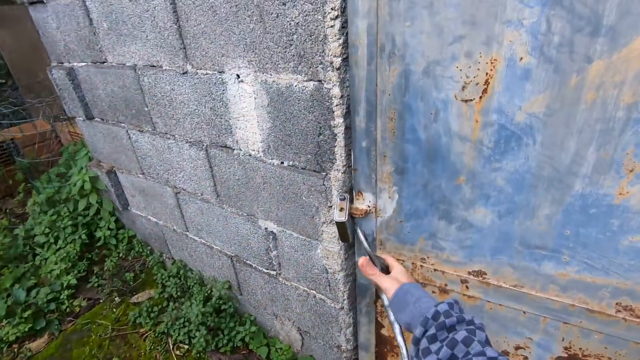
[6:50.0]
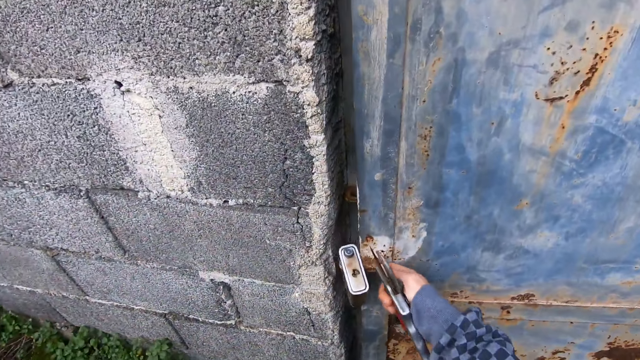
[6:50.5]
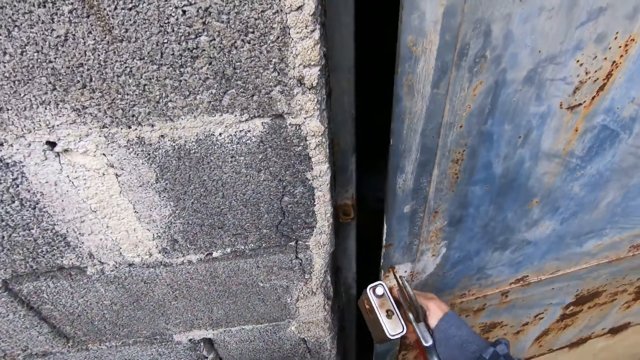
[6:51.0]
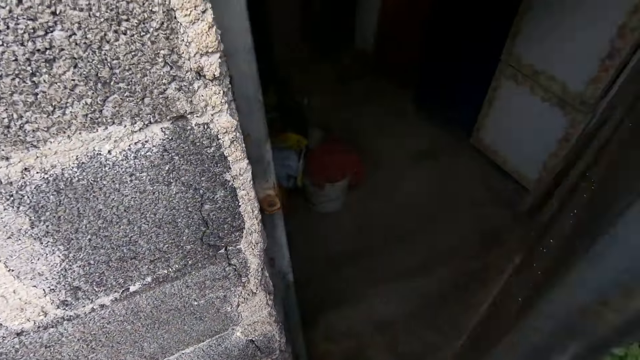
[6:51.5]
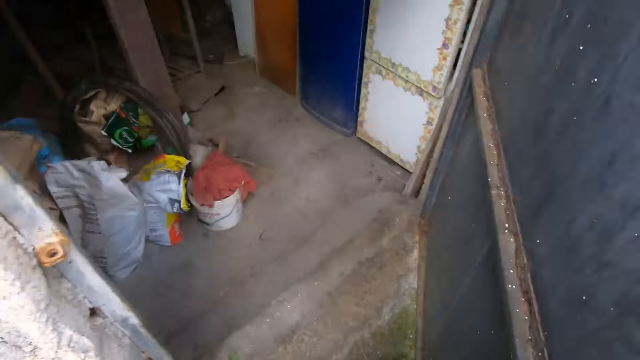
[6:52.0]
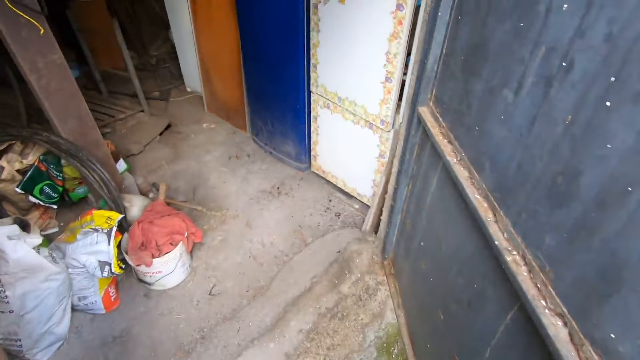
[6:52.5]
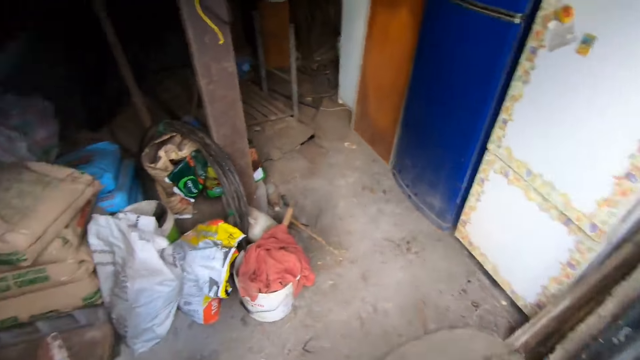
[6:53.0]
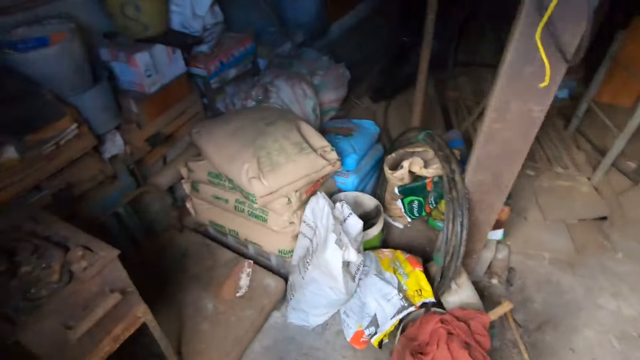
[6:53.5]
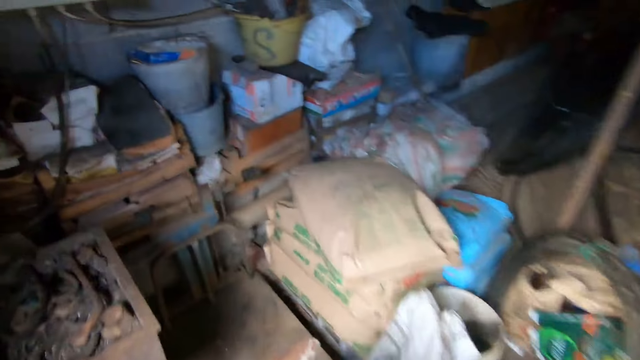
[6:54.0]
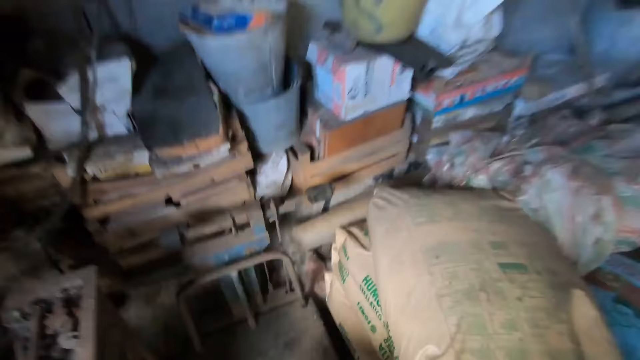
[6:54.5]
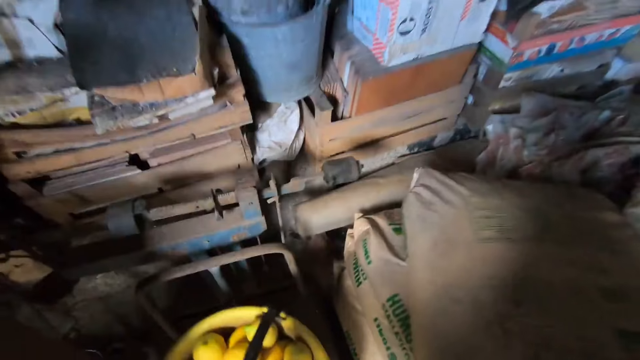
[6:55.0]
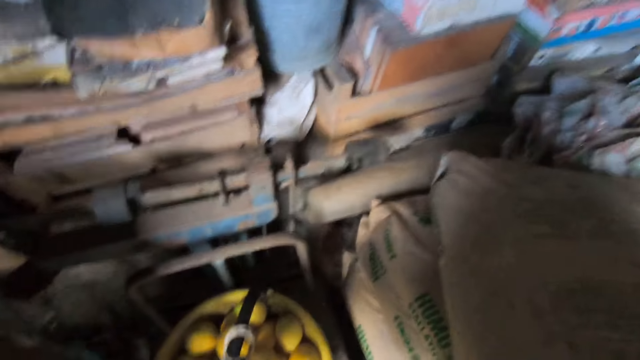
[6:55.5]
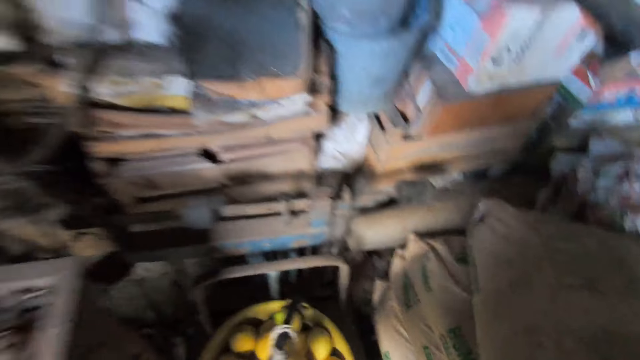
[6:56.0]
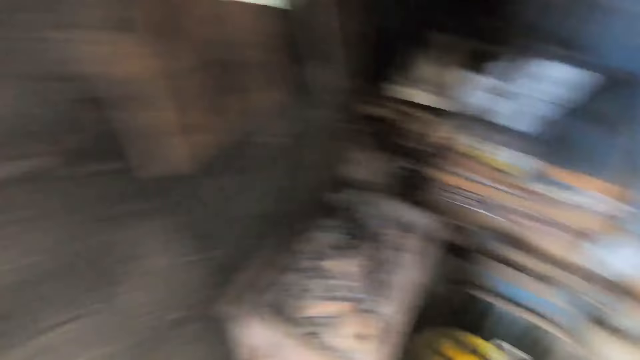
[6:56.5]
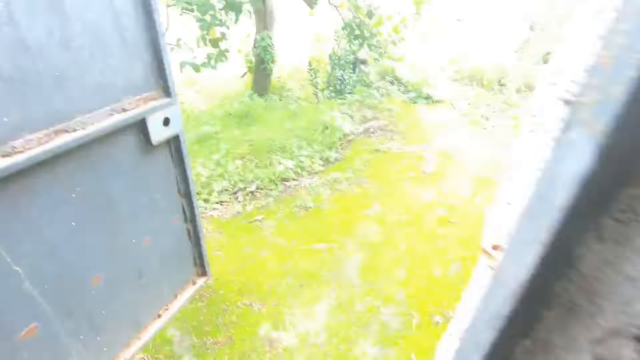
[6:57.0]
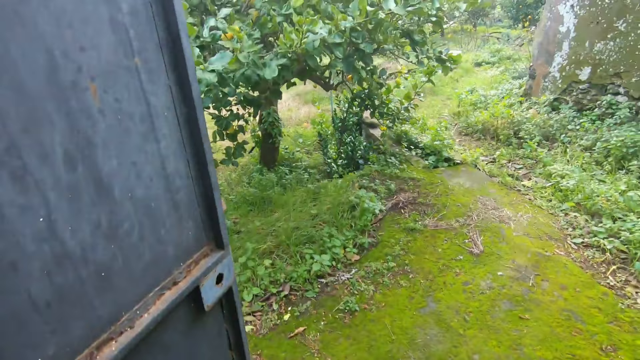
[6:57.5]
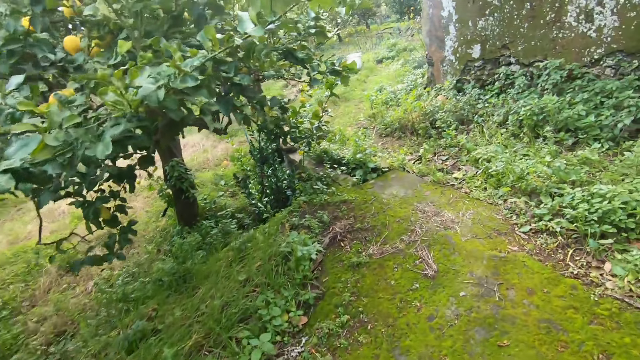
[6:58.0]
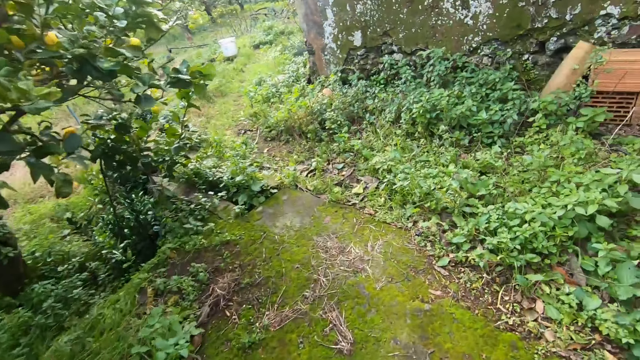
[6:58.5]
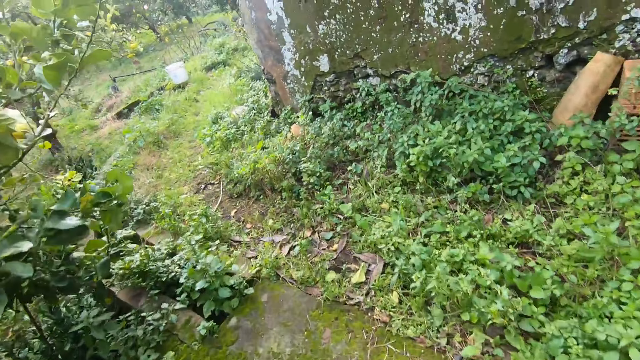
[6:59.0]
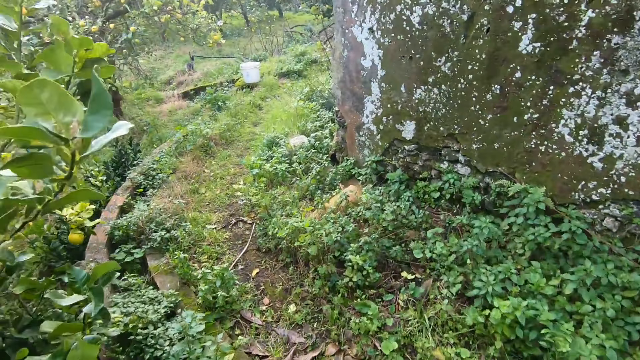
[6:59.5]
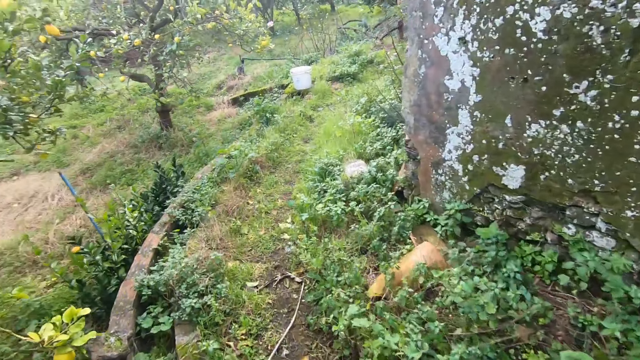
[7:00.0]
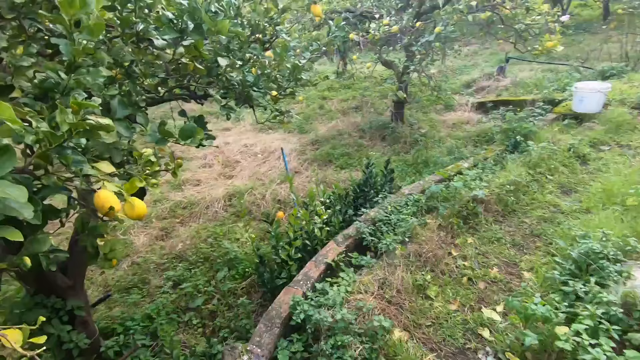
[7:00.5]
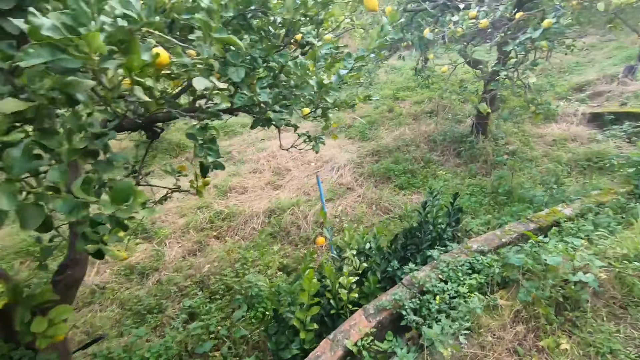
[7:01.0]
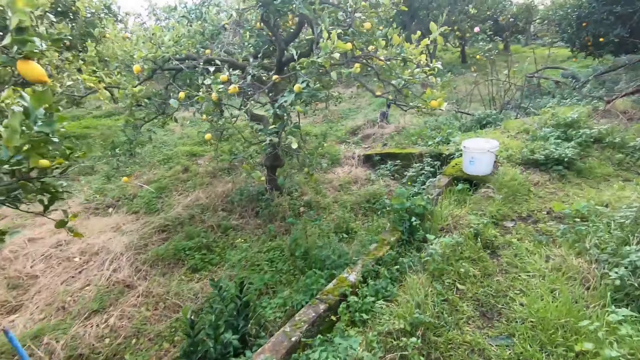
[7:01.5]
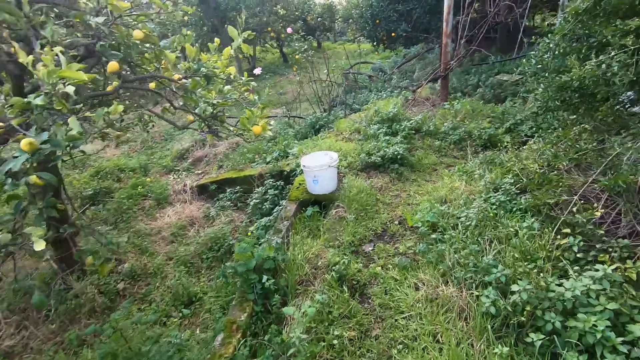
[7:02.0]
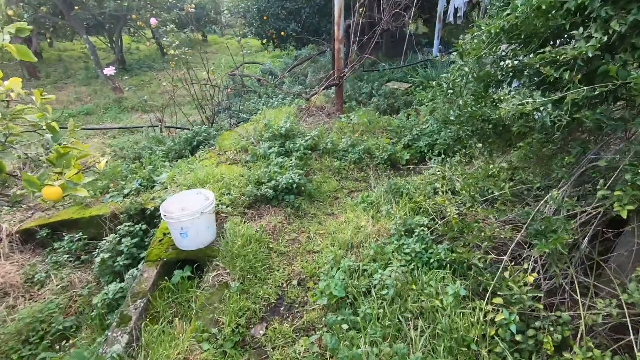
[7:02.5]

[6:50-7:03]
The camera wearer opens a door with his right hand. He enters the room. He drops the basket of lemons on a weight scale. He looks around the room, walks out of the room and walks around the field.

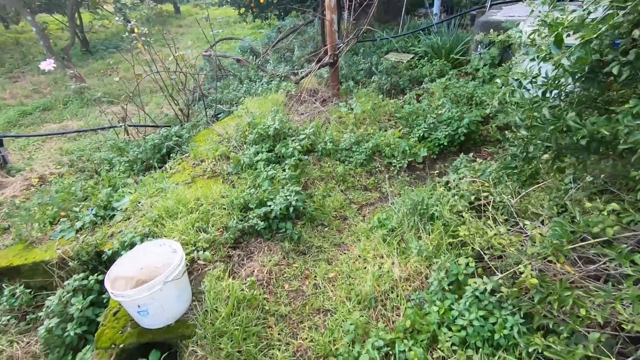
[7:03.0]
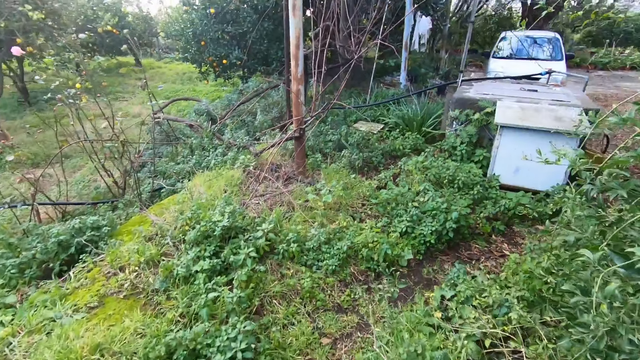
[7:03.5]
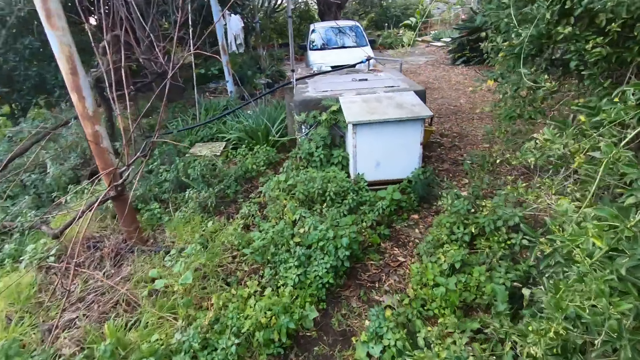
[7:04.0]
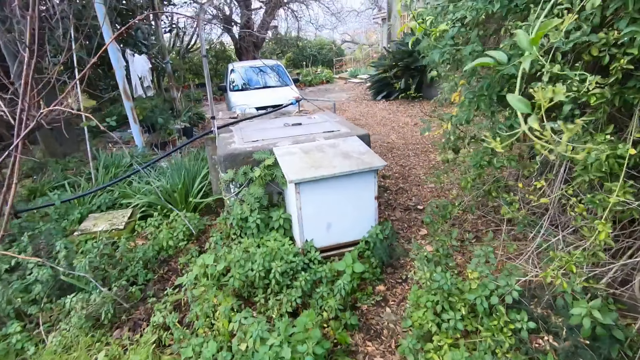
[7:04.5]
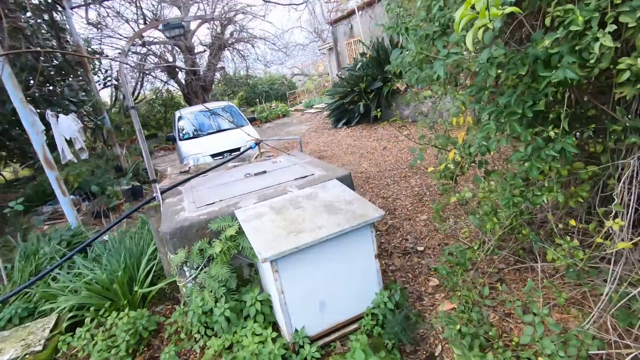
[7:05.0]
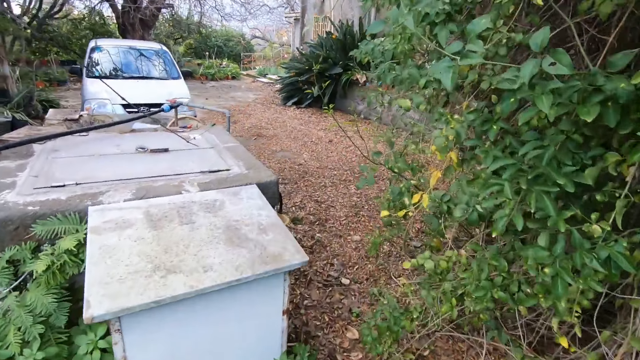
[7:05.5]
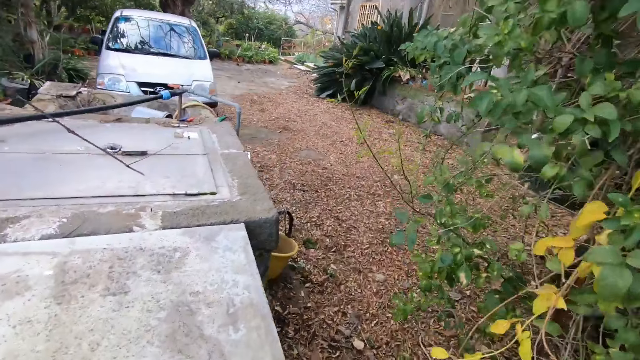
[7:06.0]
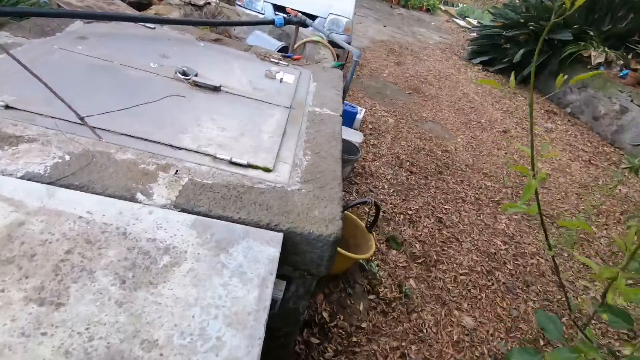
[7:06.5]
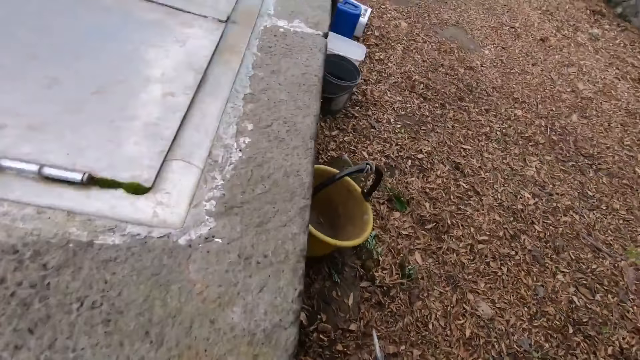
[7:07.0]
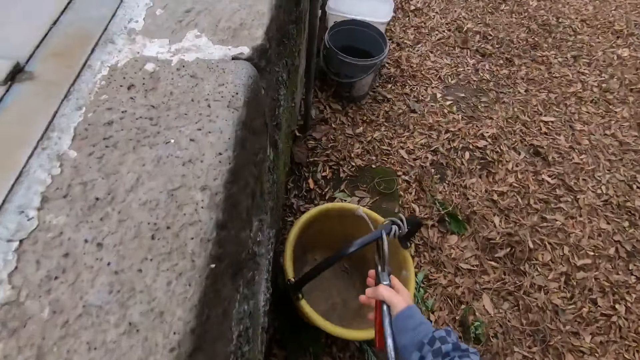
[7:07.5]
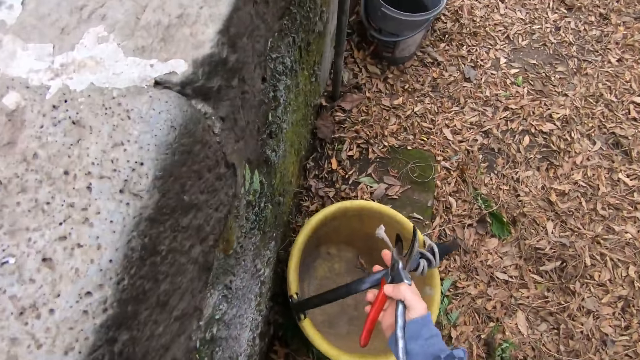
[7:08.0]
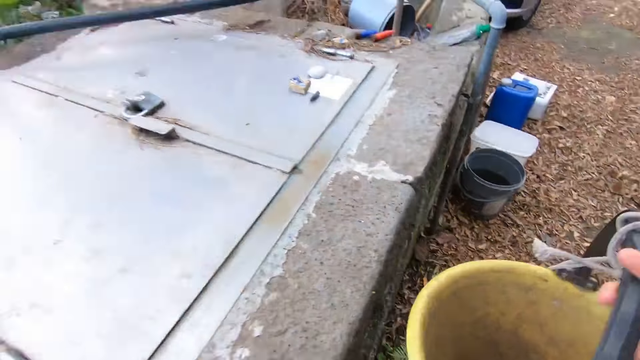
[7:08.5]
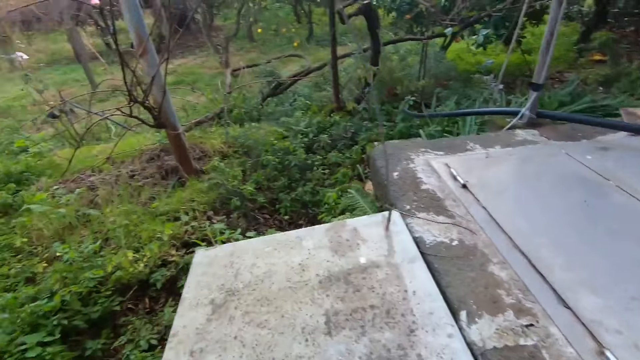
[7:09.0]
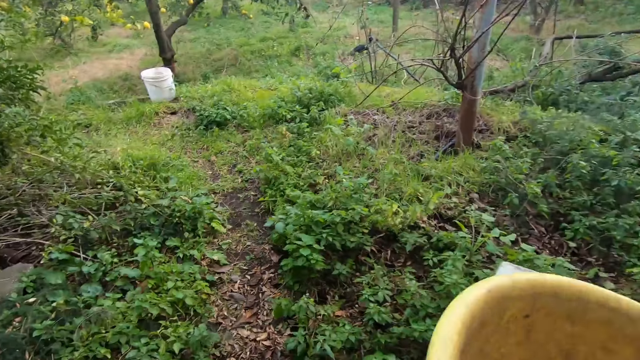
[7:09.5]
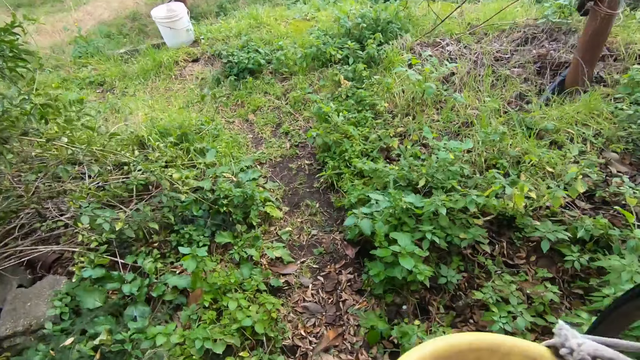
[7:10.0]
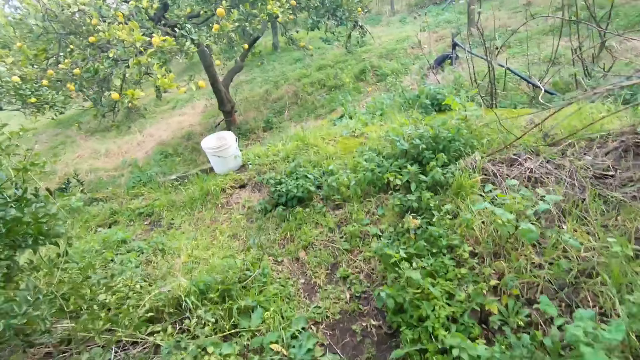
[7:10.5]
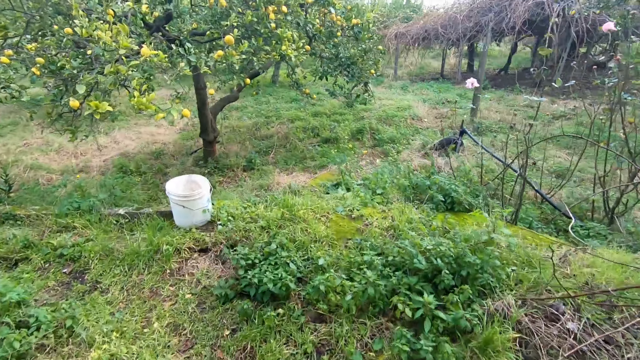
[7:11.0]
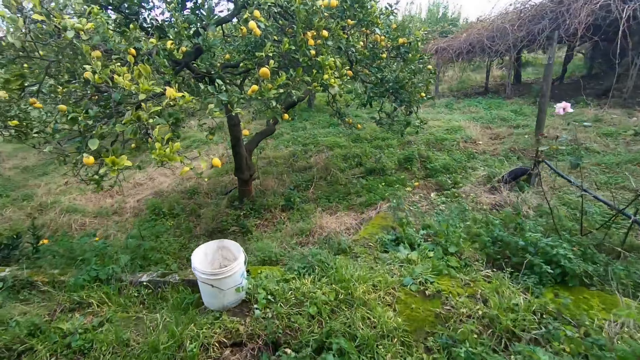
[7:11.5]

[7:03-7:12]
The camera wearer picks up an empty bucket from the floor with his right hand. He looks around the field and walks around the field.
